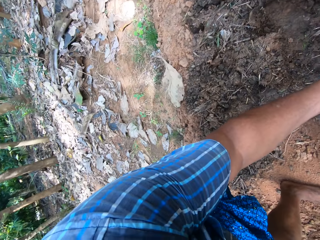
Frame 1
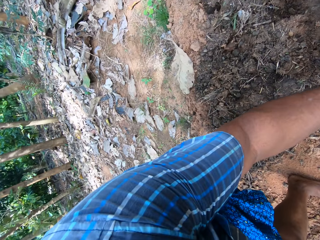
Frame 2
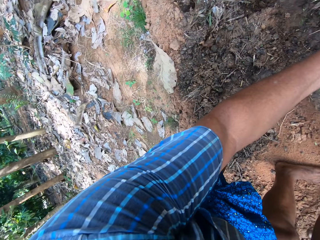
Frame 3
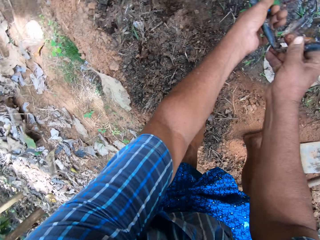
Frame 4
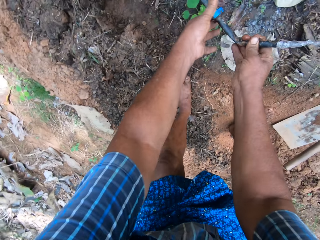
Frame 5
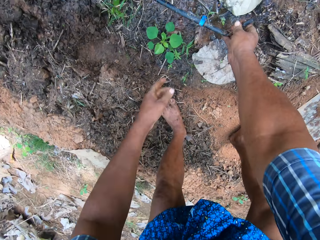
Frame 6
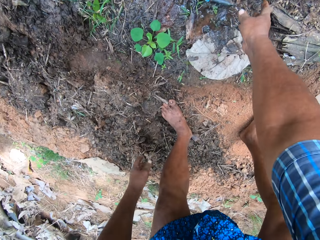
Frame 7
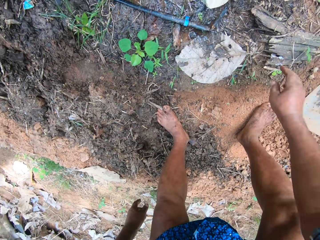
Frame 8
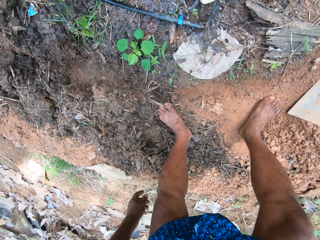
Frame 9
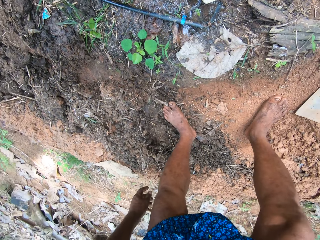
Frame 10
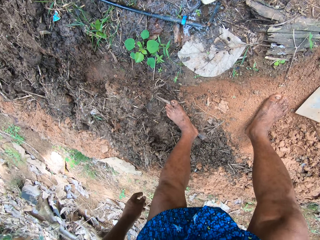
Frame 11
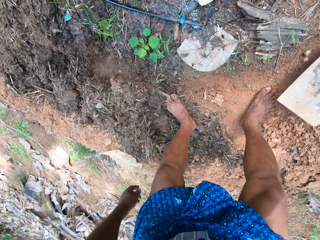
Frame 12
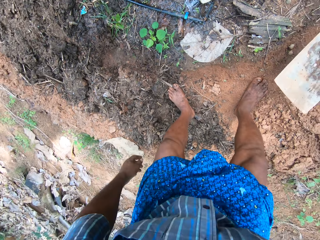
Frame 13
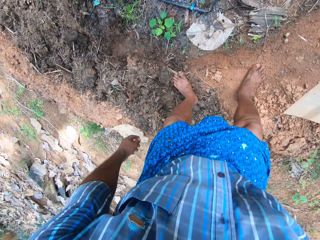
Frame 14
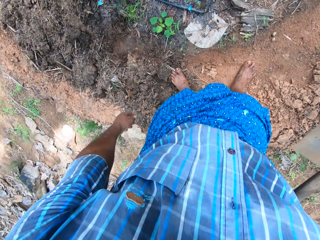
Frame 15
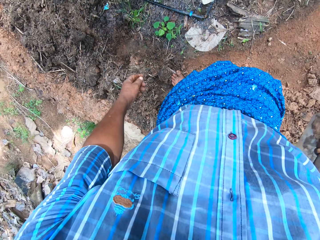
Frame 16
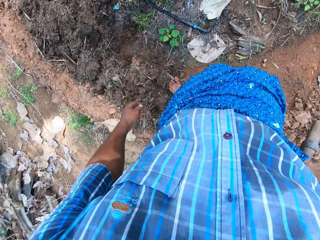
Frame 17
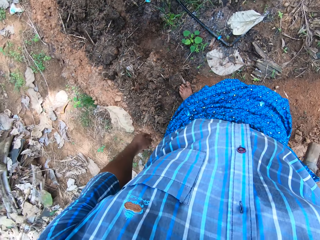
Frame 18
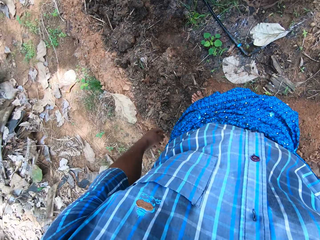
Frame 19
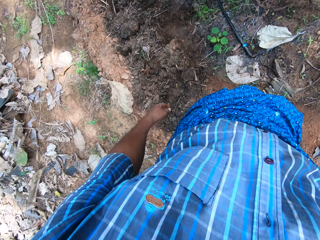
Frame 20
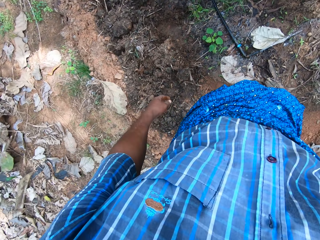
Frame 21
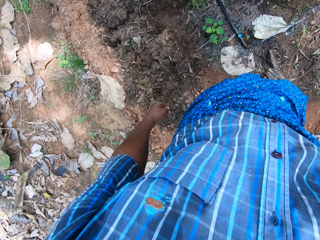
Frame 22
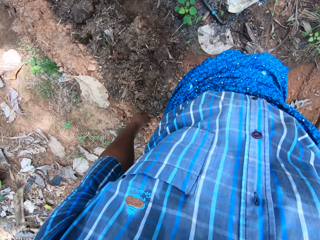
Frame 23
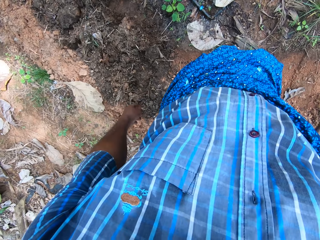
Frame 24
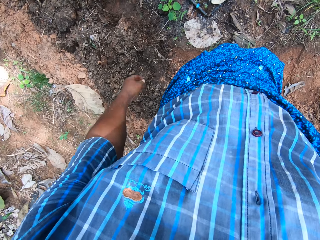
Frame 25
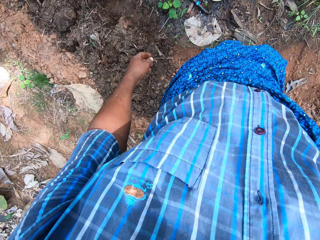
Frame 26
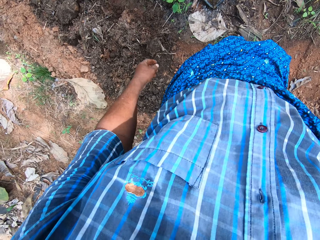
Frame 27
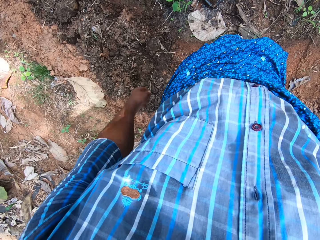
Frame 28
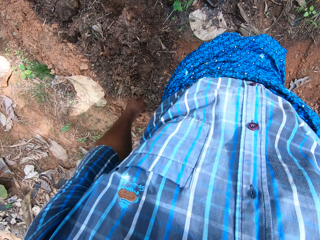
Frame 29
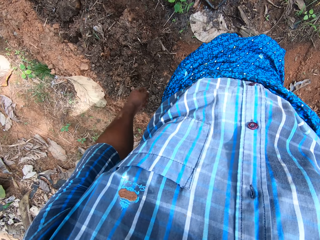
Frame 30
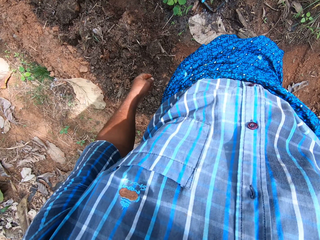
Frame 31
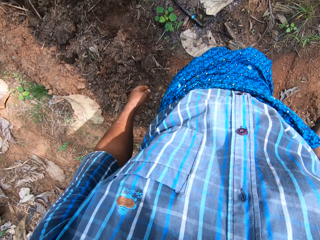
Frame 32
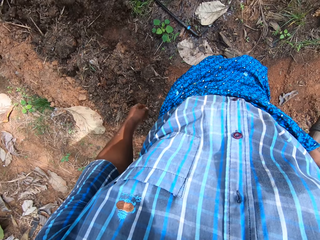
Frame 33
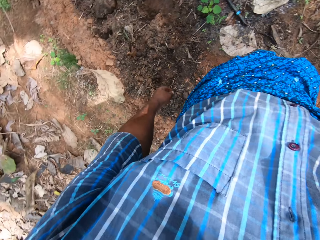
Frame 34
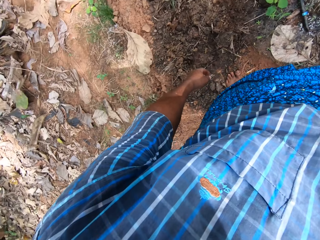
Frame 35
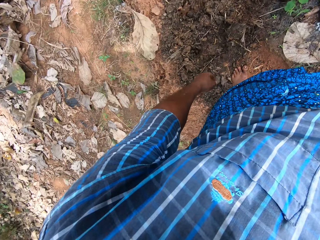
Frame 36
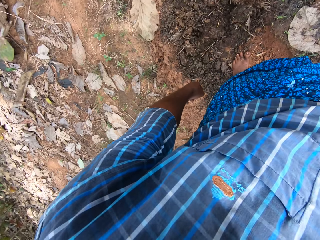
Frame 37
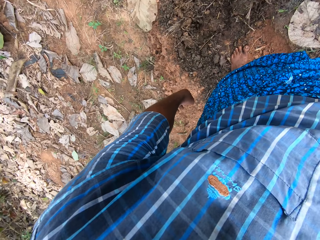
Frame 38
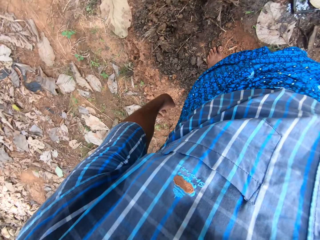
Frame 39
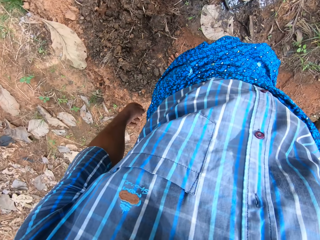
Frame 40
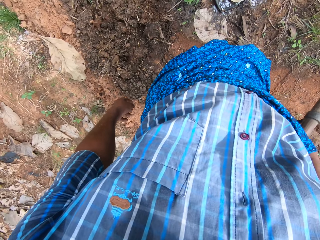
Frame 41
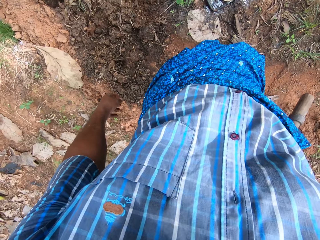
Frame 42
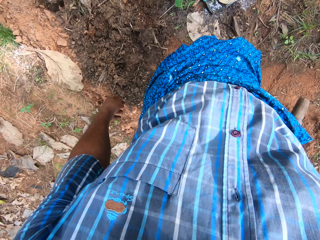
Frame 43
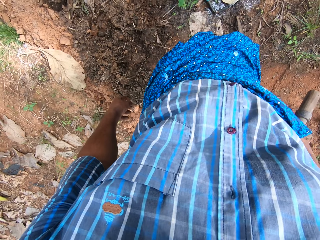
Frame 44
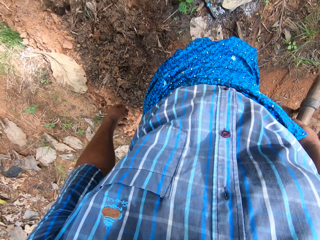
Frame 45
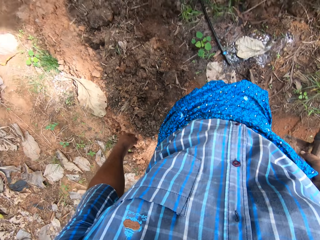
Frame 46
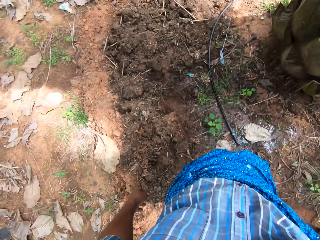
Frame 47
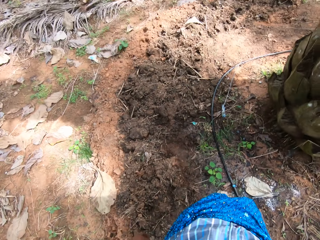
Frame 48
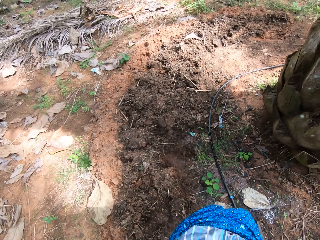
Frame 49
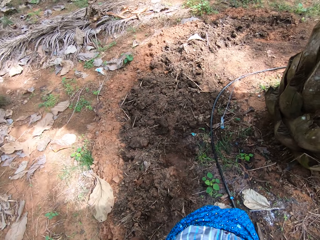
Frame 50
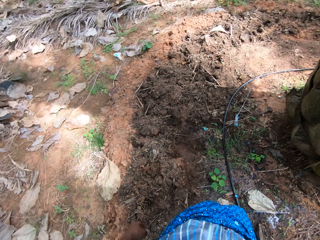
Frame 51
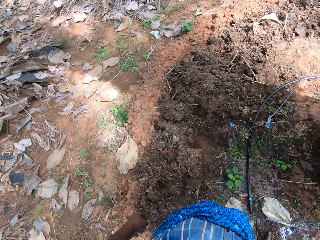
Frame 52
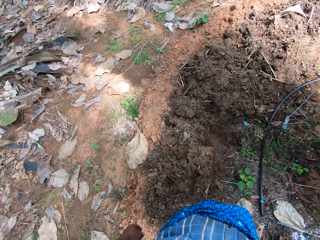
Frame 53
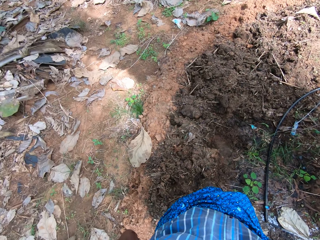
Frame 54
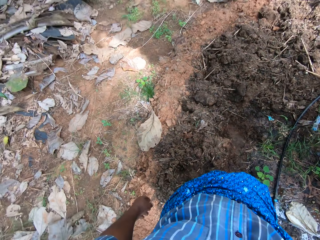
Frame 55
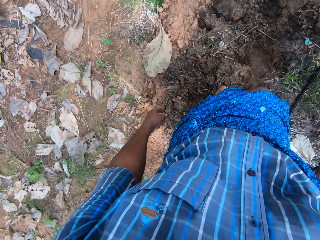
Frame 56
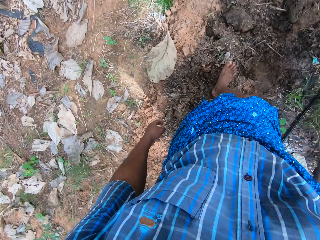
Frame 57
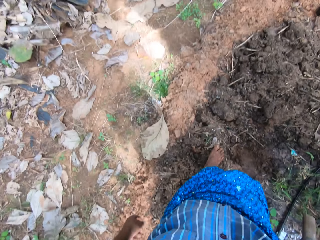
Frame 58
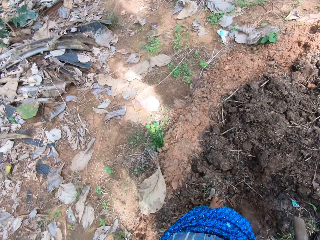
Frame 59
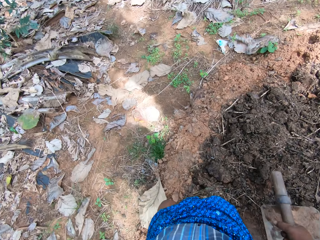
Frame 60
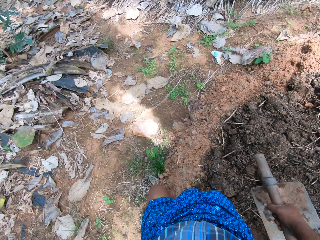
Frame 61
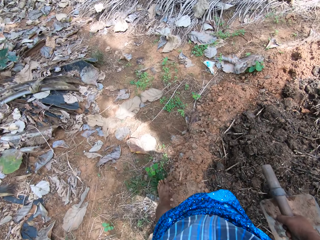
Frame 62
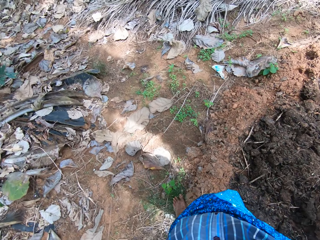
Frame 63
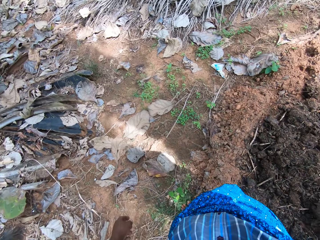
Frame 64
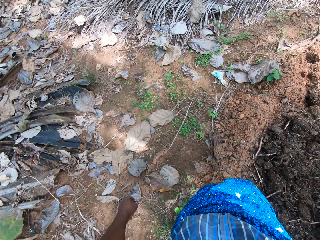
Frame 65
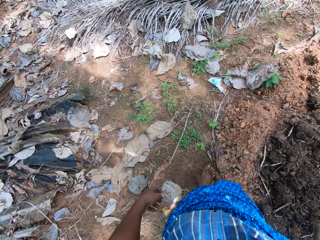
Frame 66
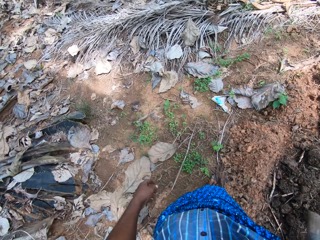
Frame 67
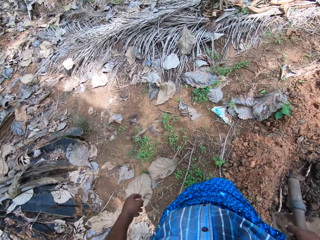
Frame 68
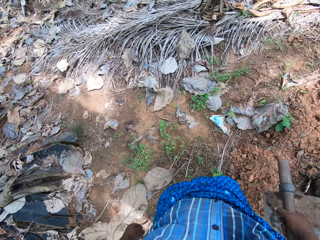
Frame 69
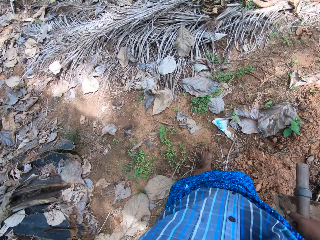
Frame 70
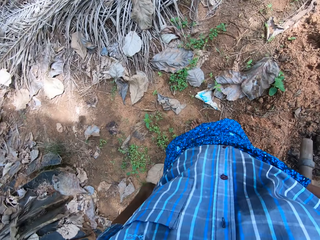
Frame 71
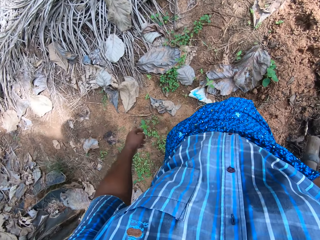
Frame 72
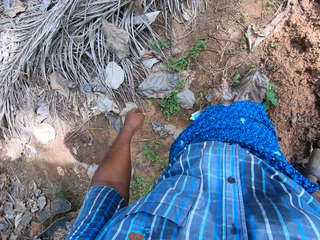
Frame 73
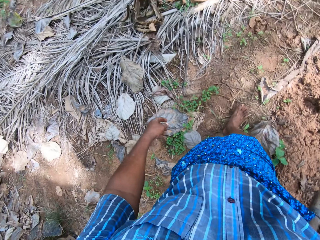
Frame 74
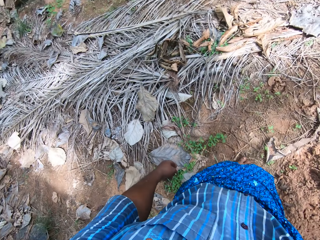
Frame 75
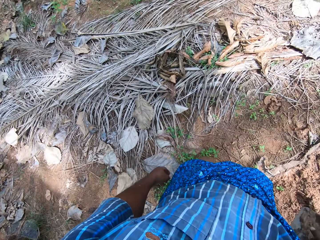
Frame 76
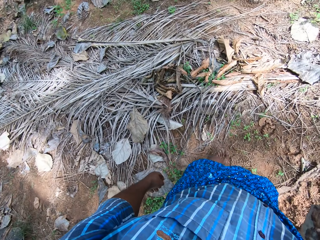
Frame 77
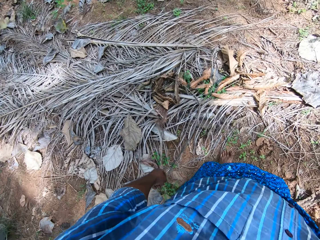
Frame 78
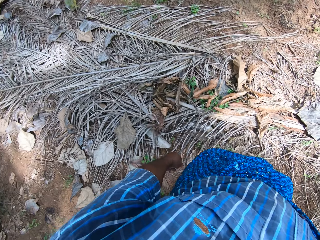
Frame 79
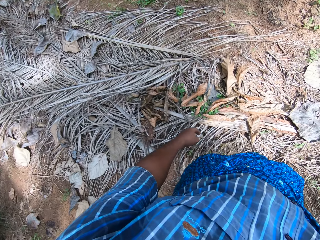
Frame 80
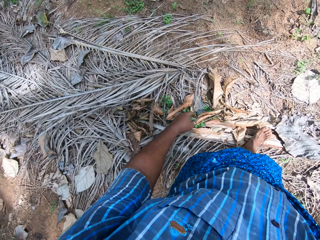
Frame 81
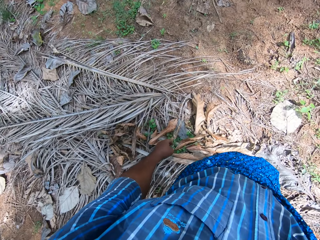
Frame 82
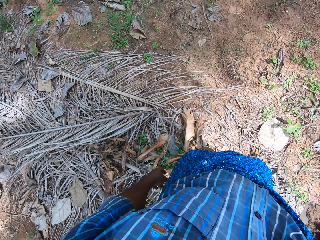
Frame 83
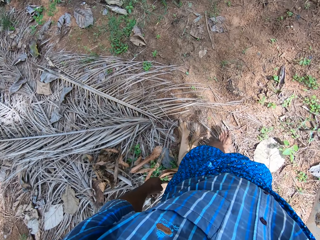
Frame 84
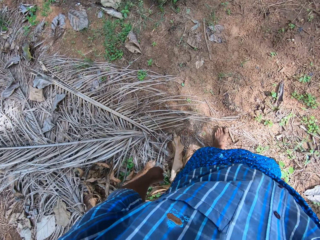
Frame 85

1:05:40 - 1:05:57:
The camera wearer opens the hose pipe. They tighten the water pipe. They drop the water pipe on the ground. They pick up the hoe with the right hand. They walk forward. They walk around the compound.

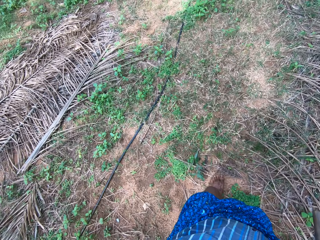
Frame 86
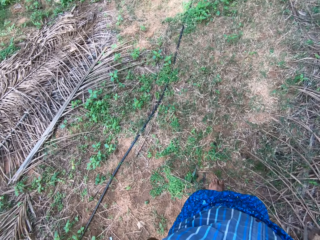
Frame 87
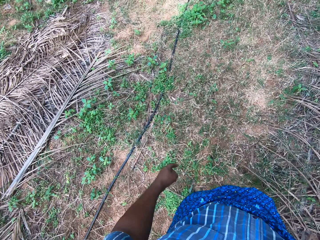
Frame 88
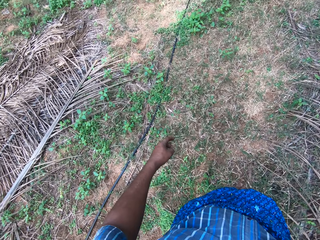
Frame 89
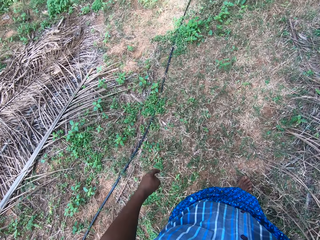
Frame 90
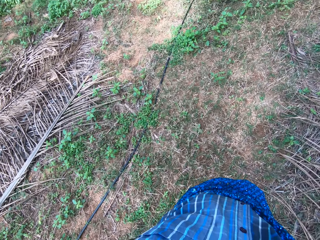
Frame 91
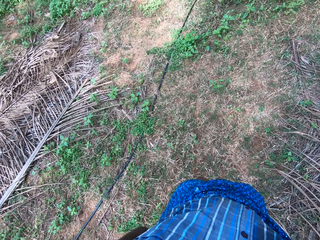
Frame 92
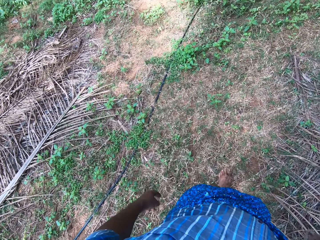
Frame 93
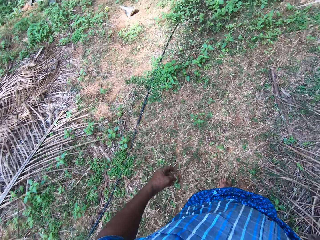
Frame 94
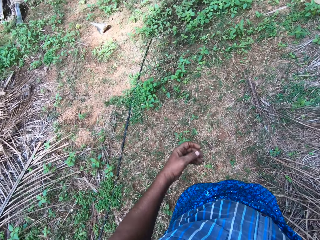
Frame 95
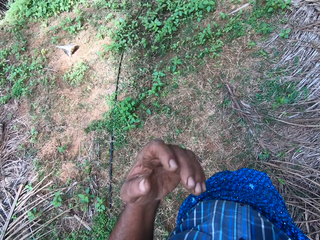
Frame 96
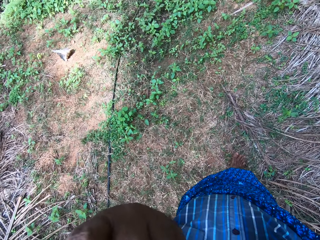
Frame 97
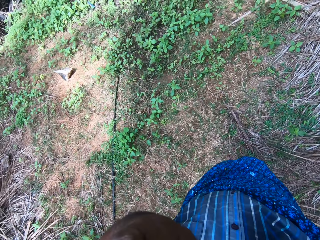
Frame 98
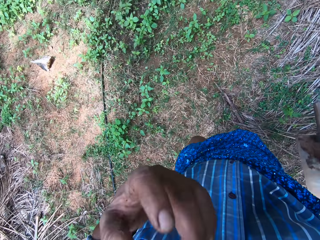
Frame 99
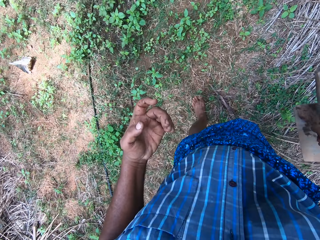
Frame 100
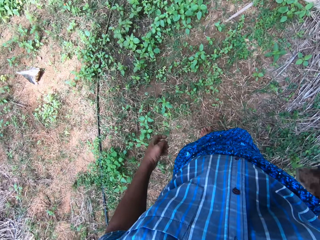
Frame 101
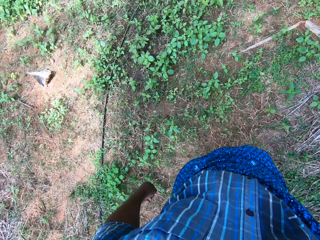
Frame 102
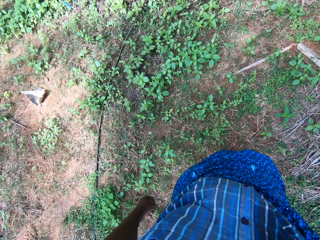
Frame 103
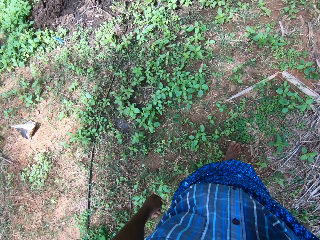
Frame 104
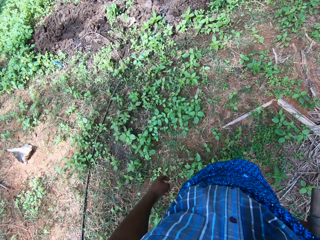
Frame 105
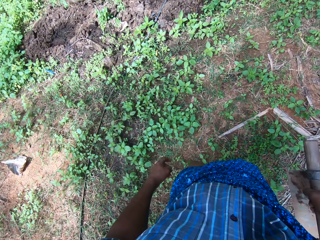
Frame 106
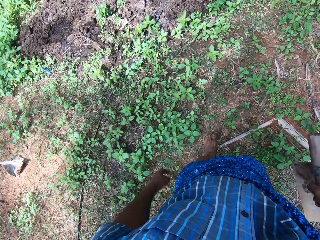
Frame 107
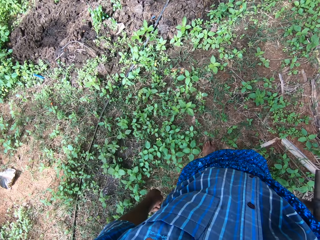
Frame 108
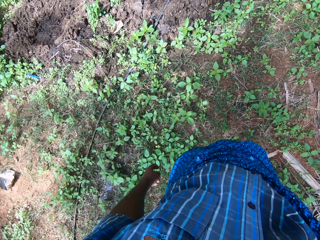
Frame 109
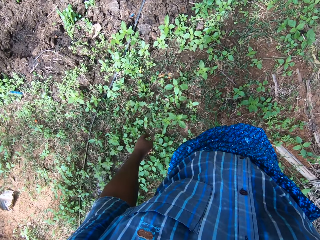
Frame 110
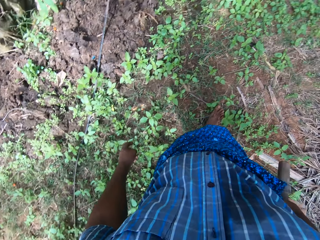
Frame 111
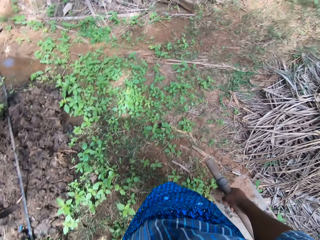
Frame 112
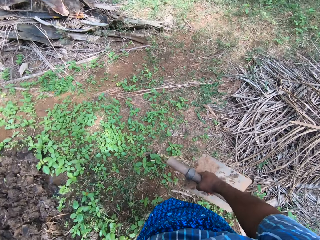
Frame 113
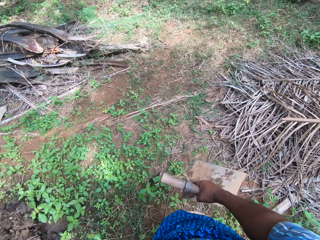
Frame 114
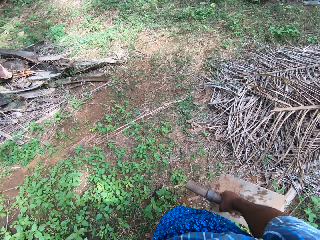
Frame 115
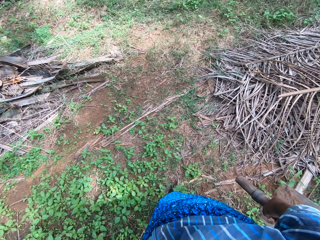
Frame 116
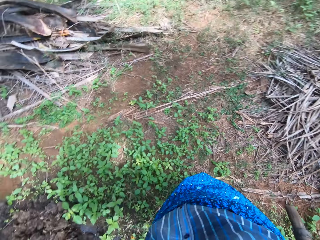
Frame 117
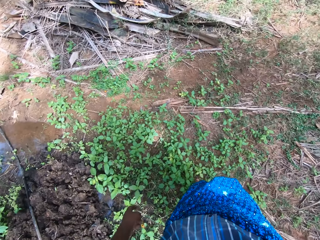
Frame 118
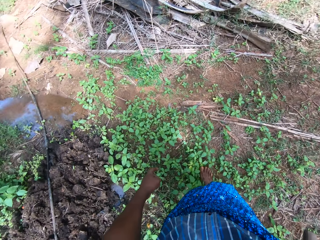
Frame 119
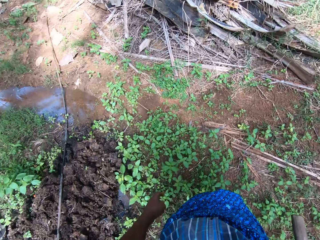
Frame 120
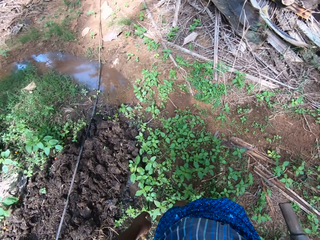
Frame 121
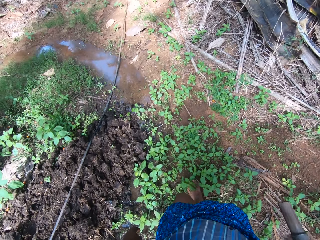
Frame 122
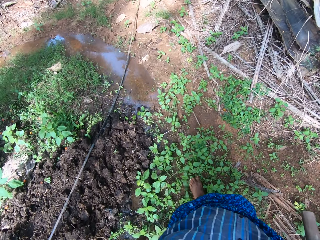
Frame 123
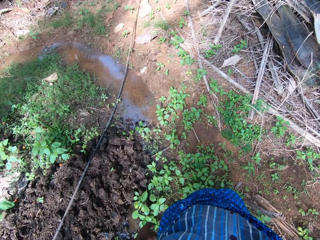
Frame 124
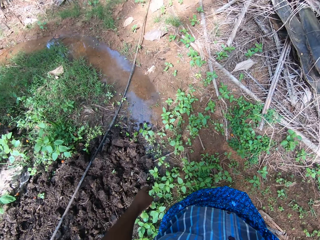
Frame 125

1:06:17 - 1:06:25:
The camera wearer touches his face with his left hand.
